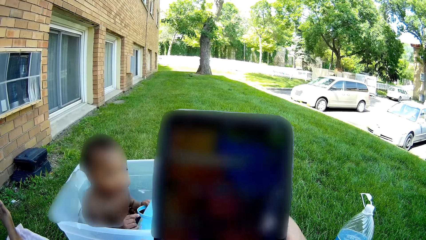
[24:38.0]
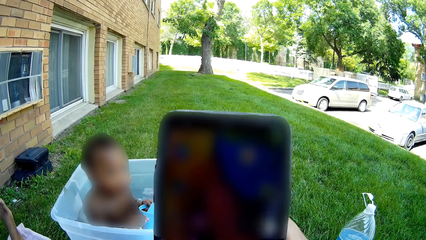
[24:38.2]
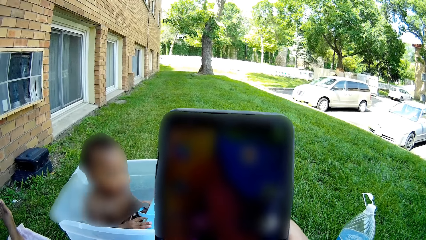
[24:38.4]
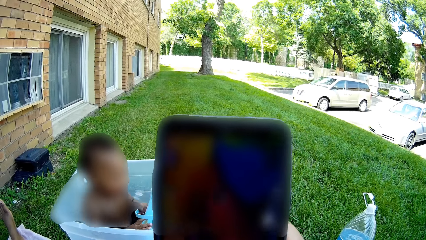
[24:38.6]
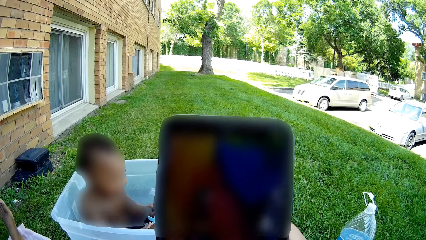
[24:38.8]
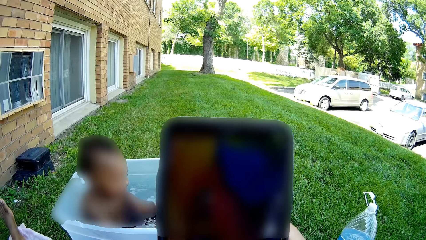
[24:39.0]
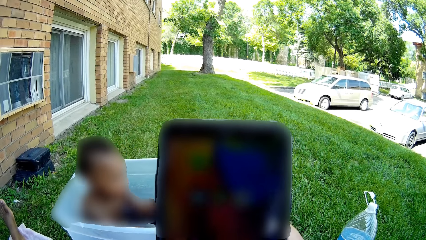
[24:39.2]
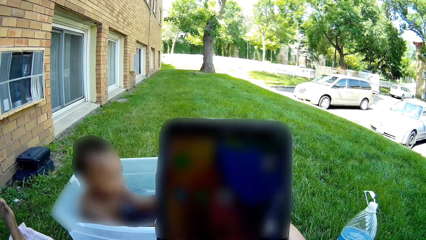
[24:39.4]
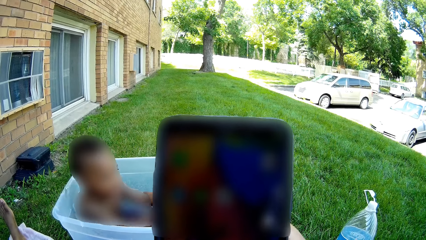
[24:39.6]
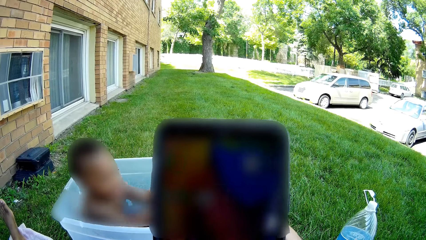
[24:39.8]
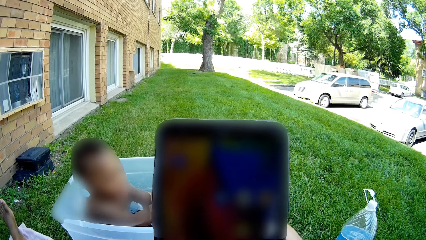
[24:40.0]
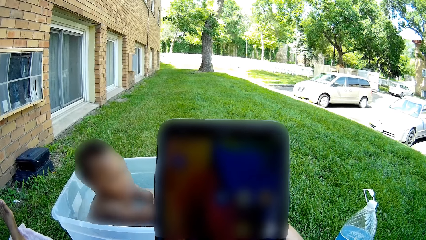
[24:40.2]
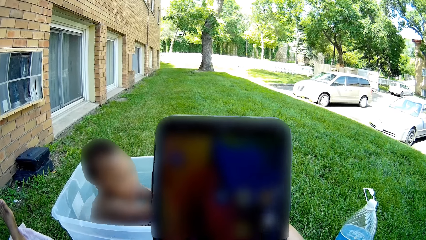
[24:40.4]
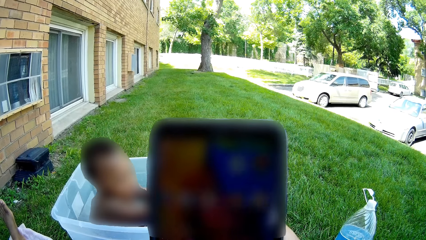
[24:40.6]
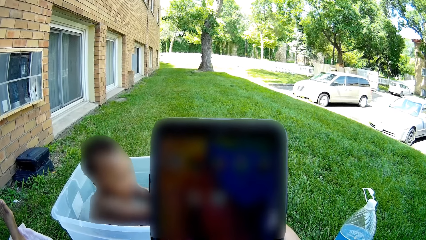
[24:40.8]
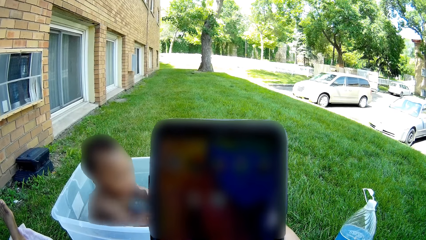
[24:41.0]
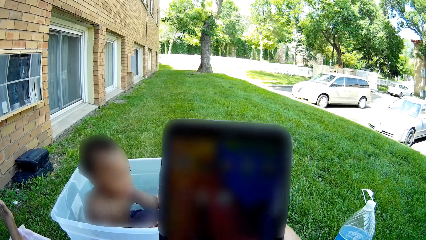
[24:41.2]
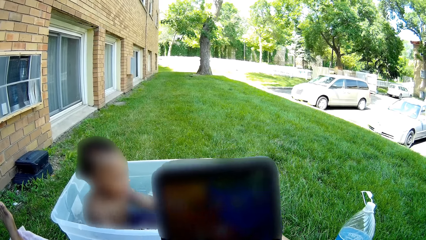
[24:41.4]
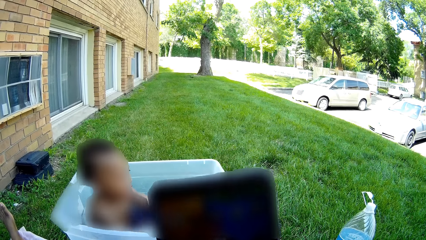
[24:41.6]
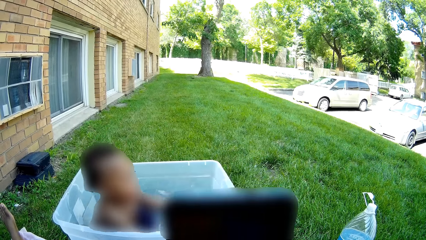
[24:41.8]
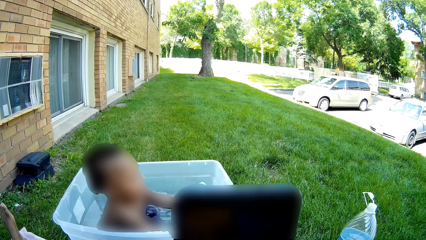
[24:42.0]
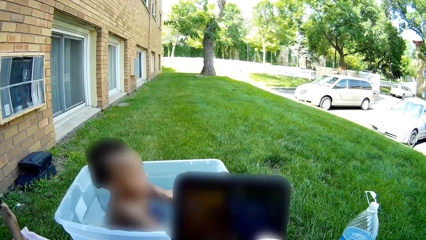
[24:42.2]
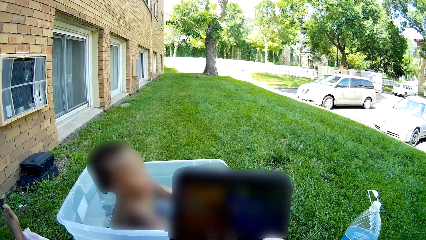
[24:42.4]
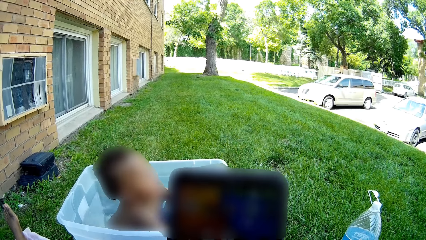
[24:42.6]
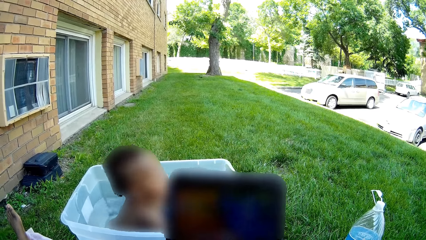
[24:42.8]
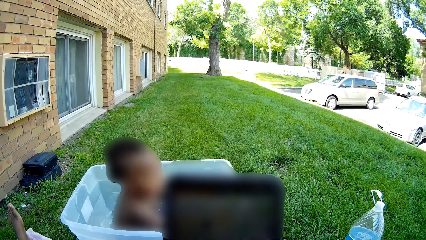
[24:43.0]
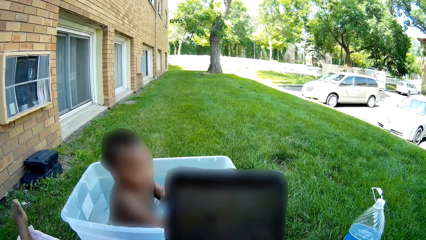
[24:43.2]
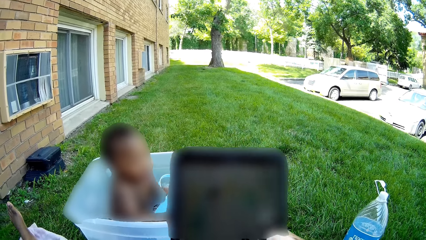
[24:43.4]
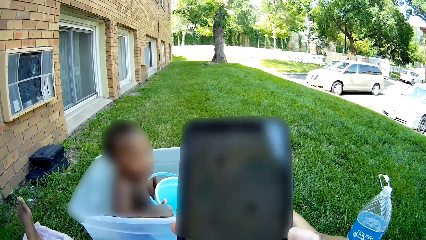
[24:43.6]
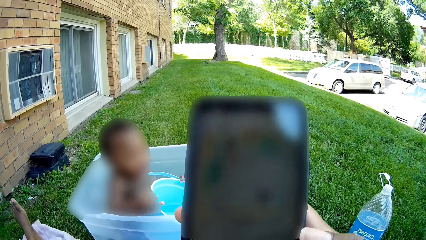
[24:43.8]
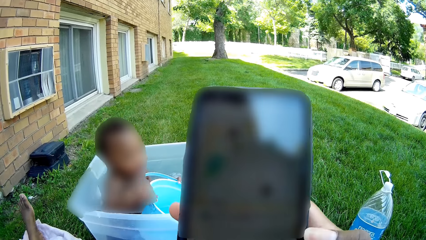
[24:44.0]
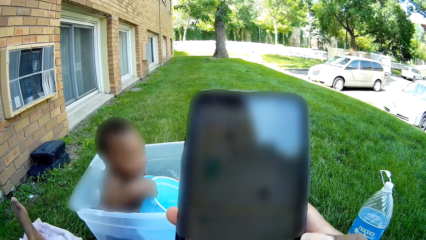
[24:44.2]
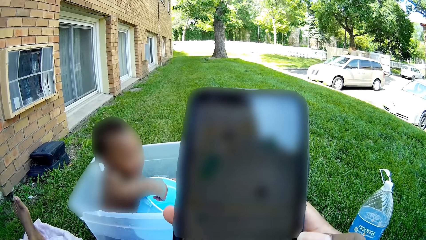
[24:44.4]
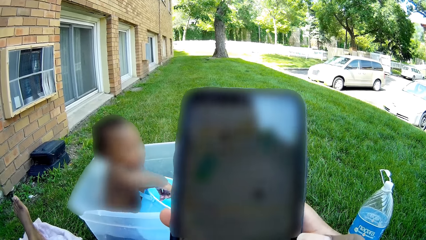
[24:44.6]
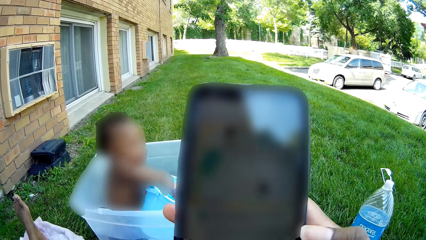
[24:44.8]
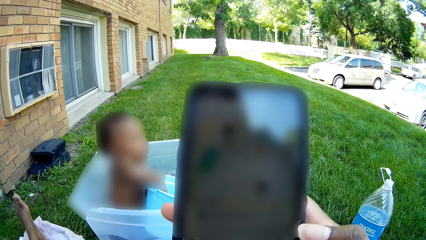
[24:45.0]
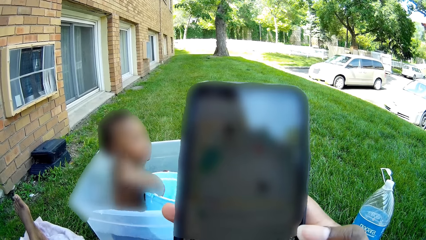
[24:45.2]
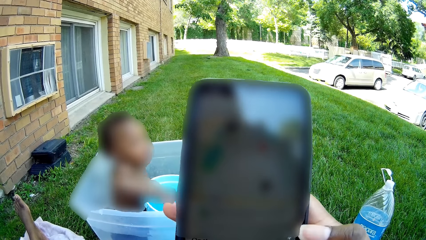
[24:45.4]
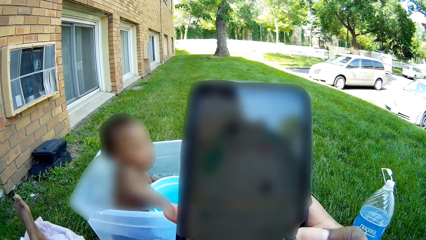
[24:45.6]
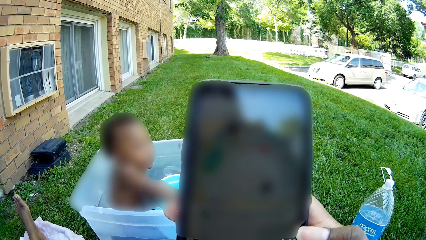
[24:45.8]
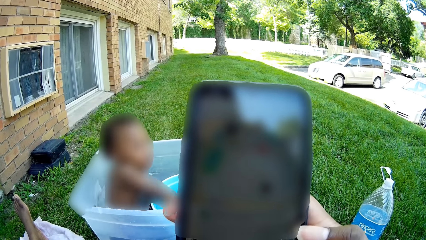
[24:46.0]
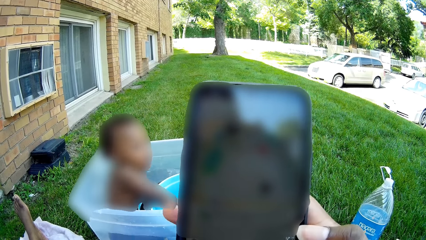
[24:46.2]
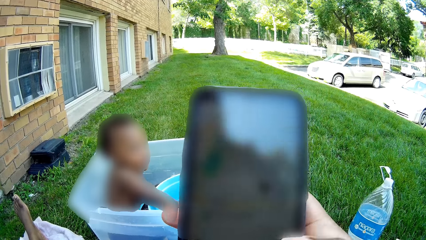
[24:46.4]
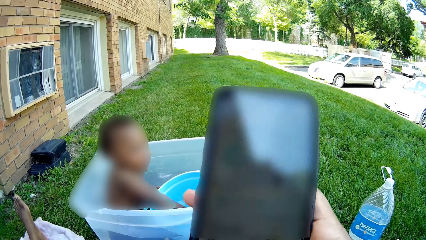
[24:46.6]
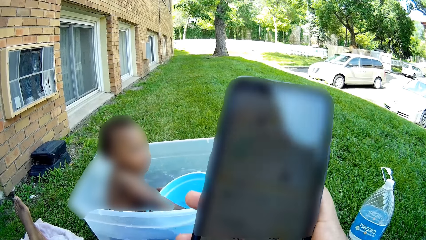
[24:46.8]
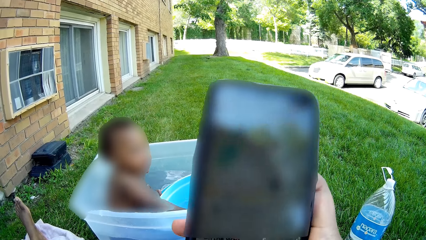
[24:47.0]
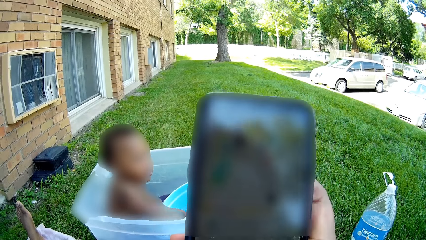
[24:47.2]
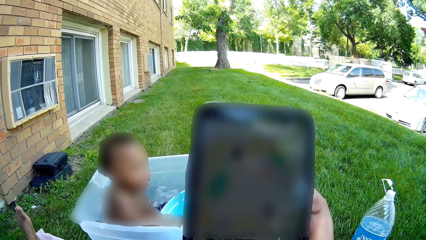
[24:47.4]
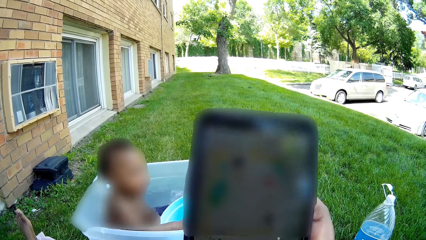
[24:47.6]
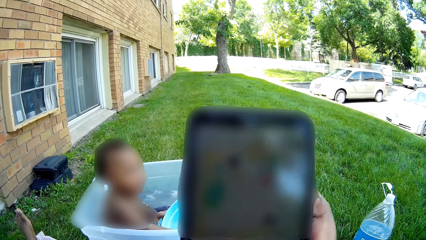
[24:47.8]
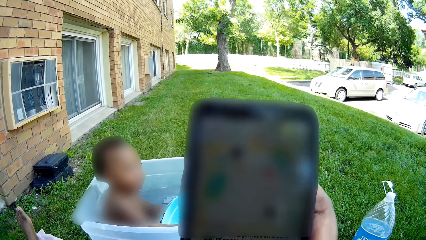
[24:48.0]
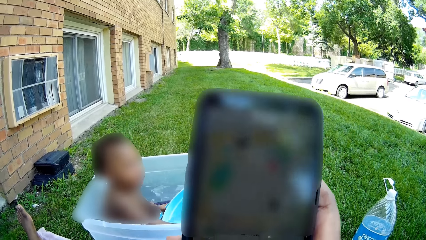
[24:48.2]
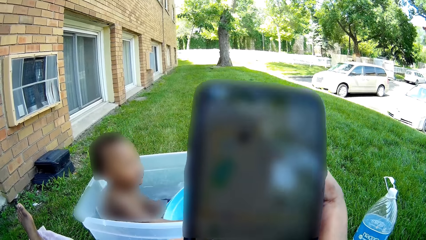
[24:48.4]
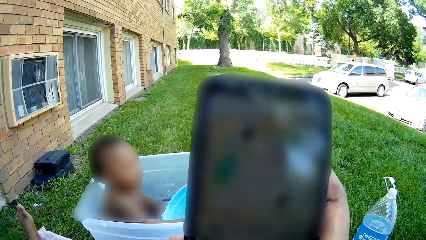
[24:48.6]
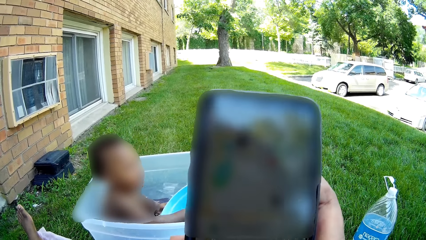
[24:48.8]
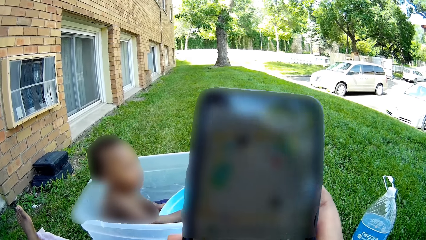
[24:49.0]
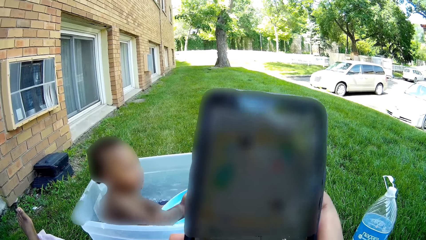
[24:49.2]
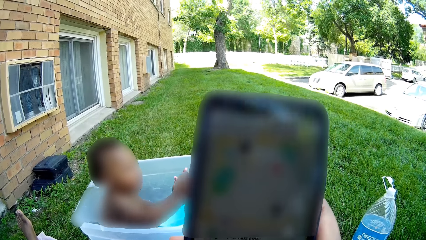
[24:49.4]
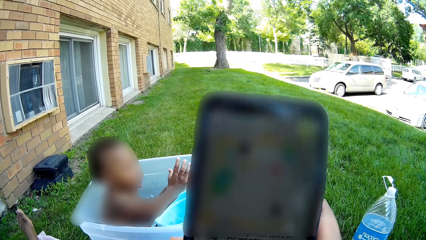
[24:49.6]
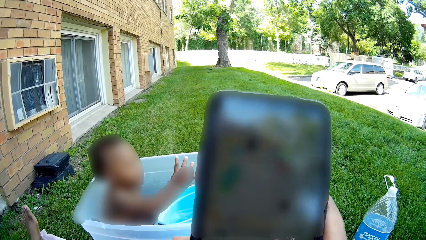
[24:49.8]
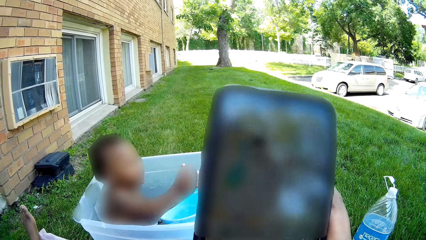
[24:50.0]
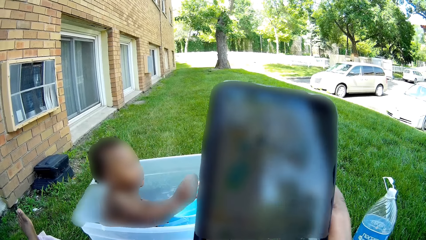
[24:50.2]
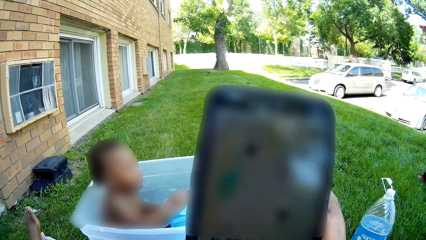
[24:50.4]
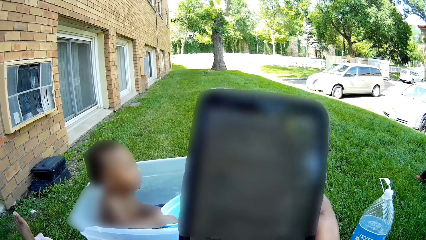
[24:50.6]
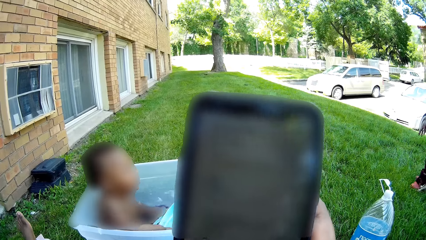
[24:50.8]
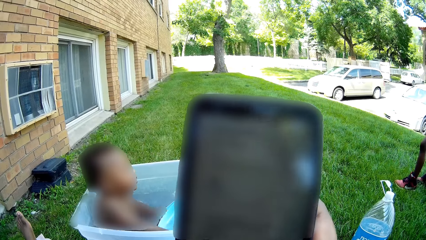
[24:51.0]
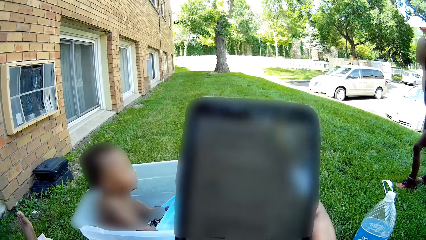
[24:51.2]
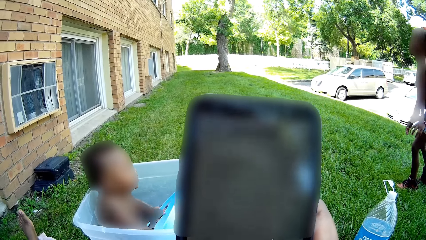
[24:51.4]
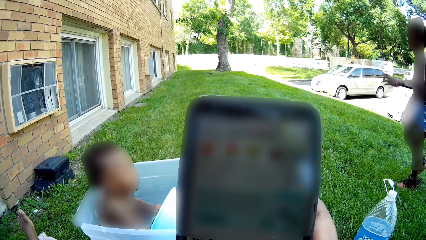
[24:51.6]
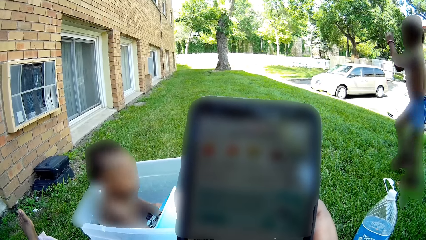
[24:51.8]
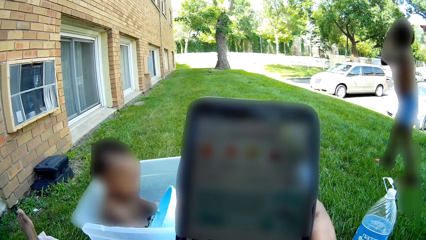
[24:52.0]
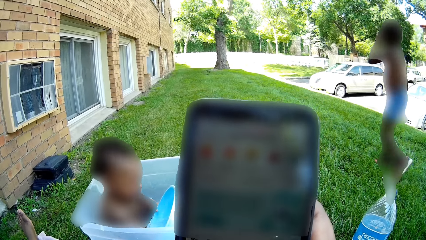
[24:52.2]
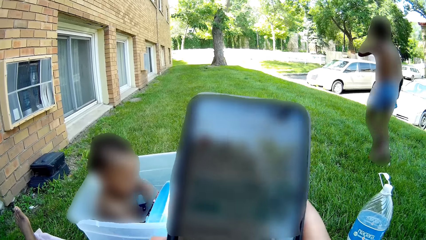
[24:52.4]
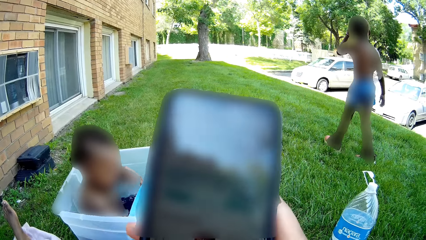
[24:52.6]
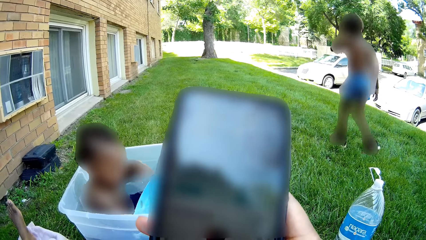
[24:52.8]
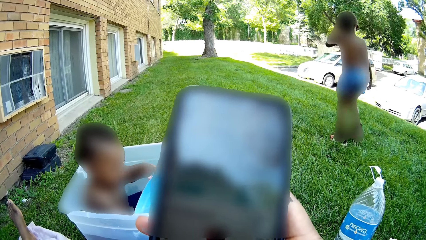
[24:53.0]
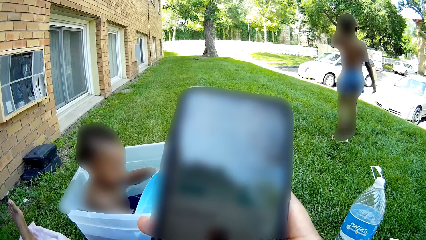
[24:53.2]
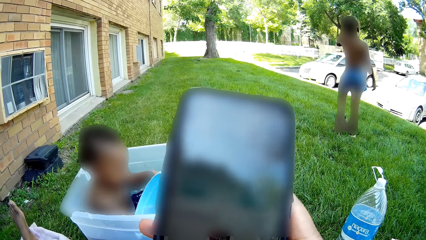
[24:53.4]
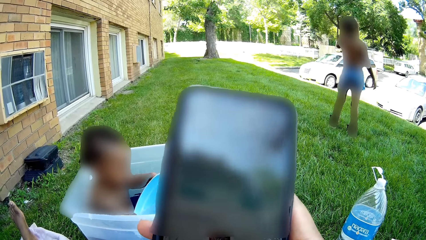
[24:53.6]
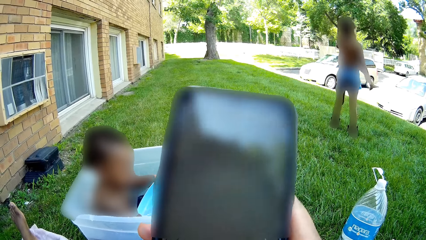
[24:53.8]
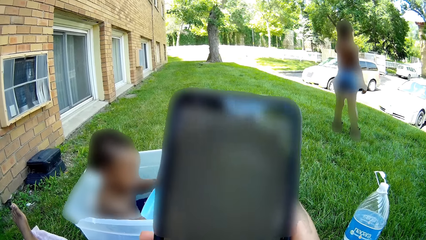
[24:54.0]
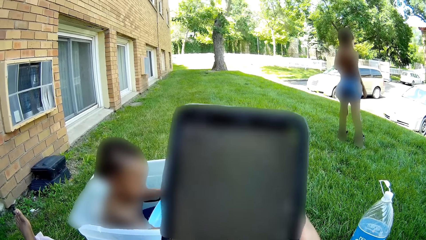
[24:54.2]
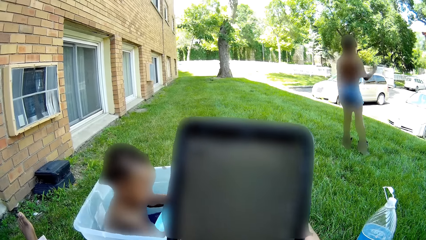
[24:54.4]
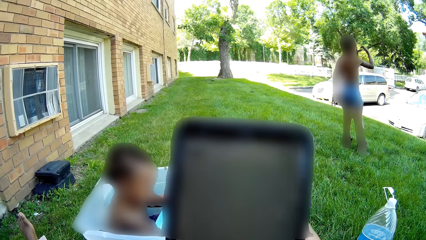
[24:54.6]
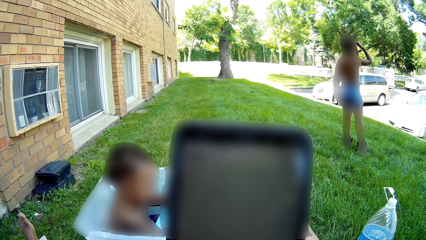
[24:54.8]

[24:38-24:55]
A baby puts his right hand in the bucket. The baby removes his right hand from the bucket. The baby walks around.
